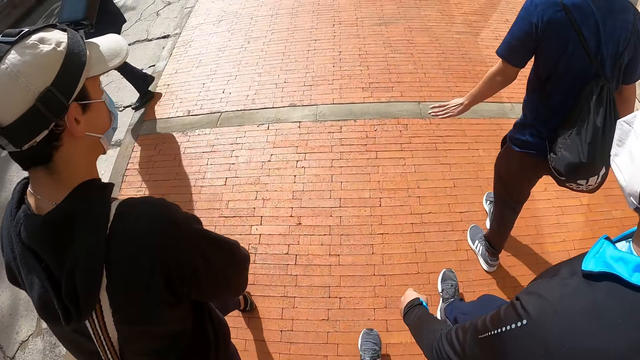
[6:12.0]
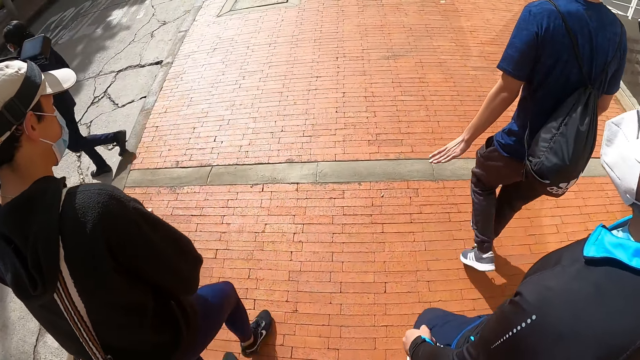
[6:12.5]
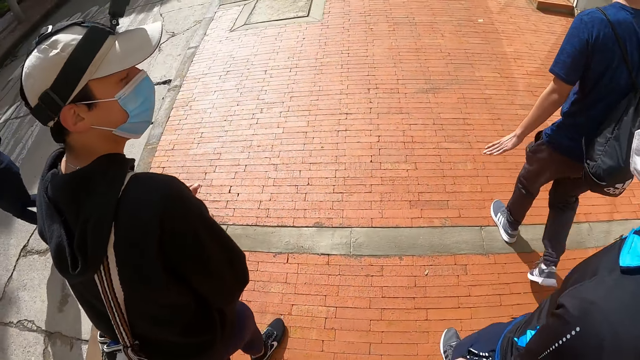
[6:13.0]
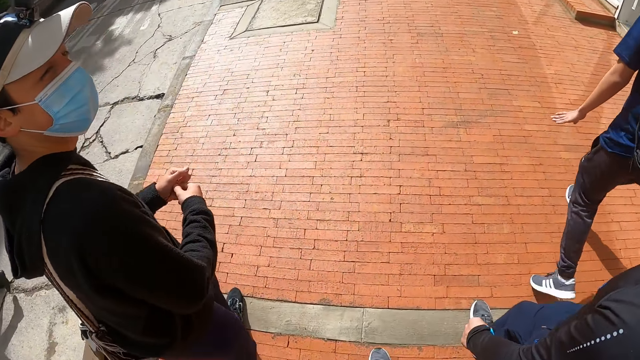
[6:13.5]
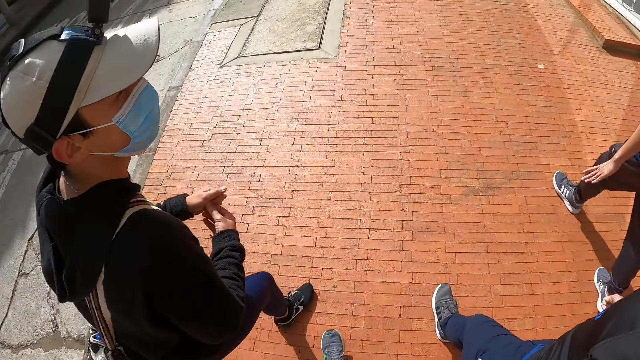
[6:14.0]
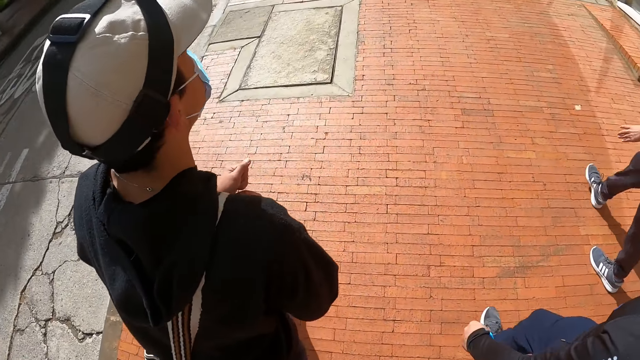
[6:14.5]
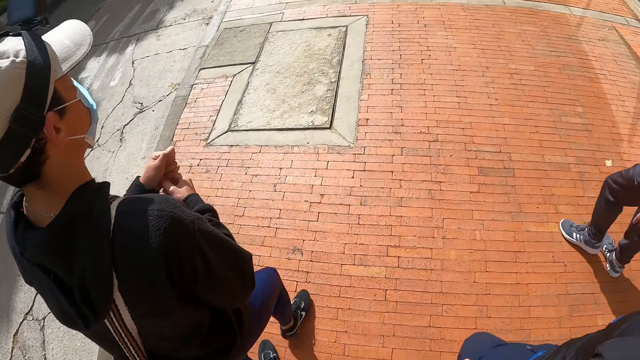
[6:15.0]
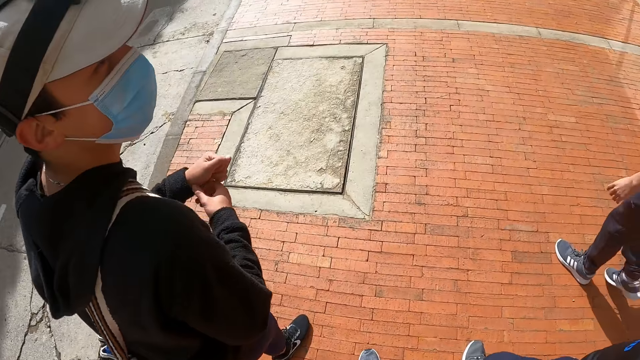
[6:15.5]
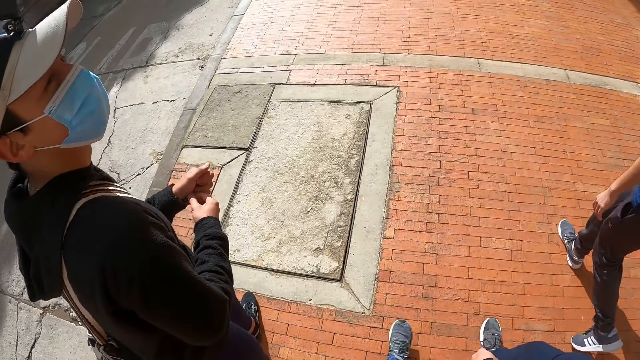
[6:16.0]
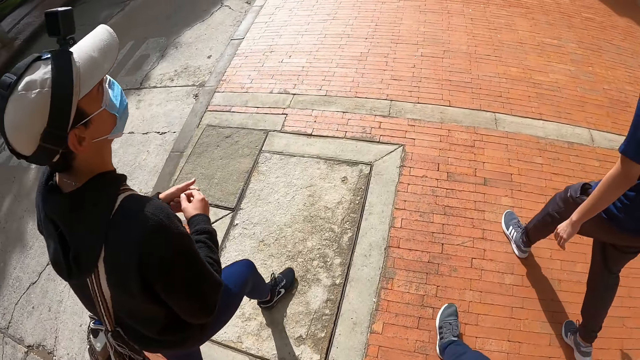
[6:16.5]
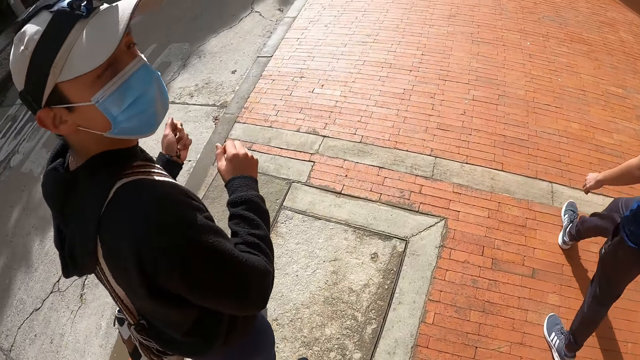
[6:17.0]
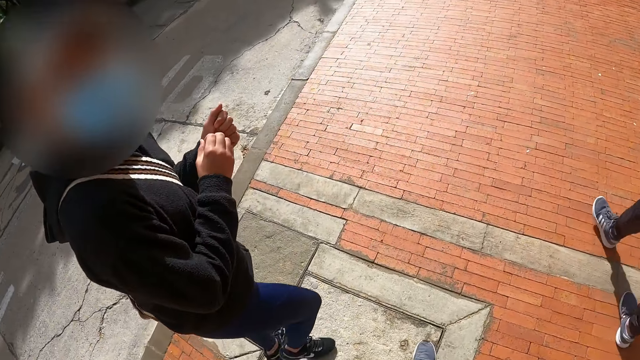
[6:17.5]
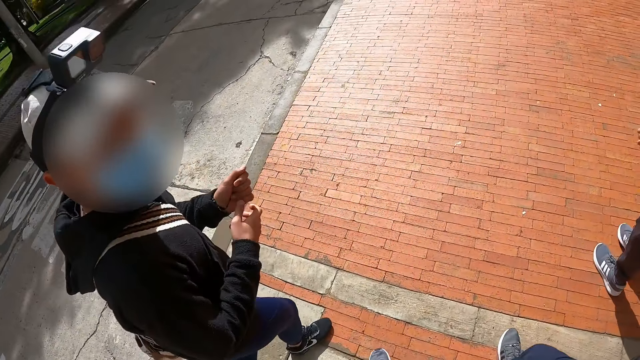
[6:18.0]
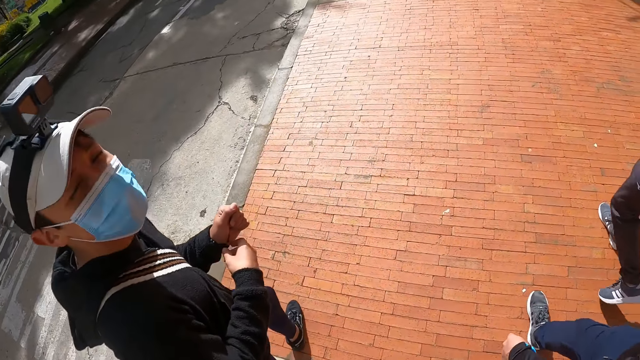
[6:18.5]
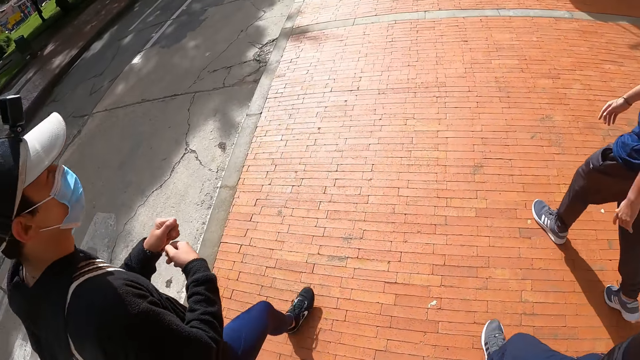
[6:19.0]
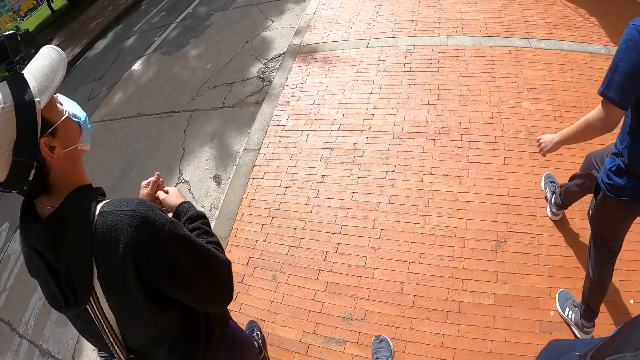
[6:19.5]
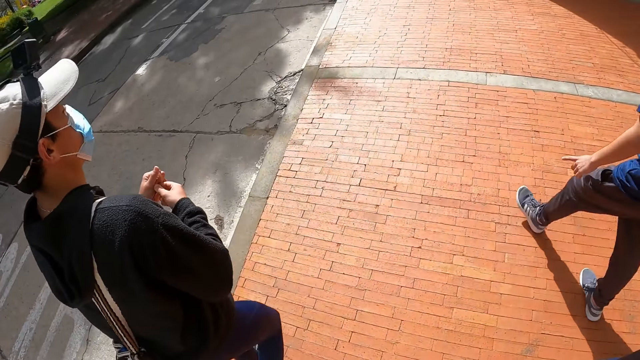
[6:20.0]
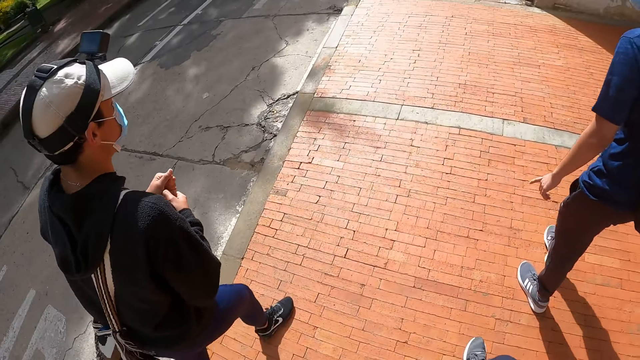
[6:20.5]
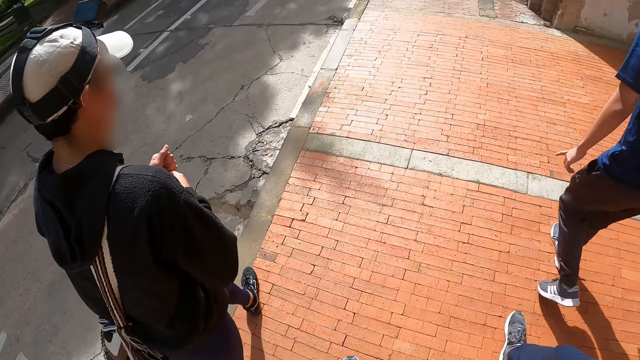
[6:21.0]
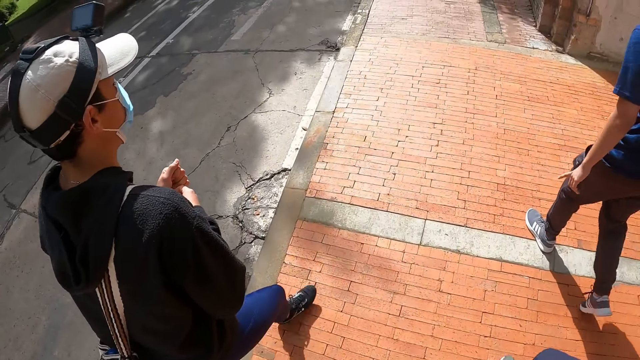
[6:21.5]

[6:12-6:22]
A man moves the hand. Three men walk on the road. Another man does something on the hand. The three men walk on the road. The other man looks back. The three men walk on the road.

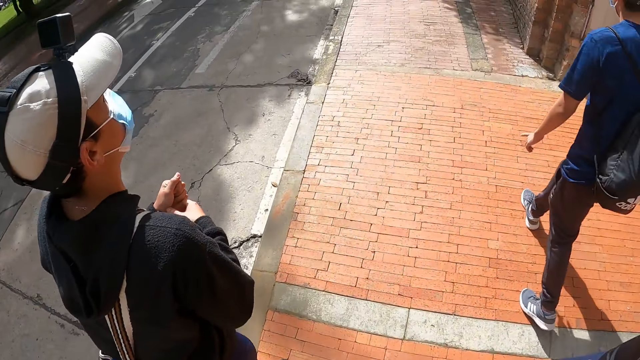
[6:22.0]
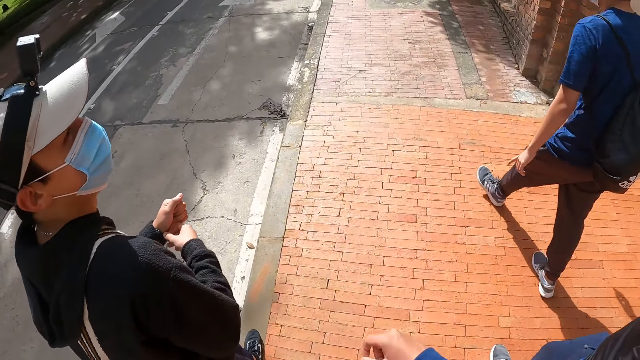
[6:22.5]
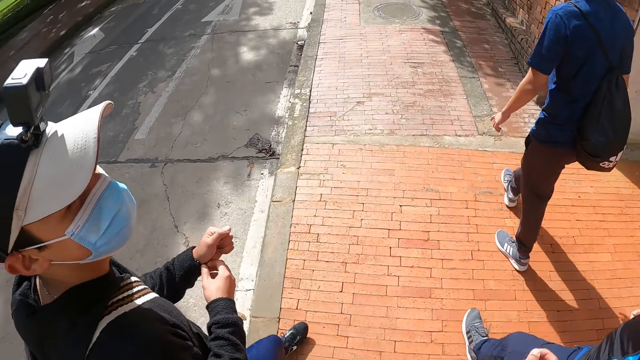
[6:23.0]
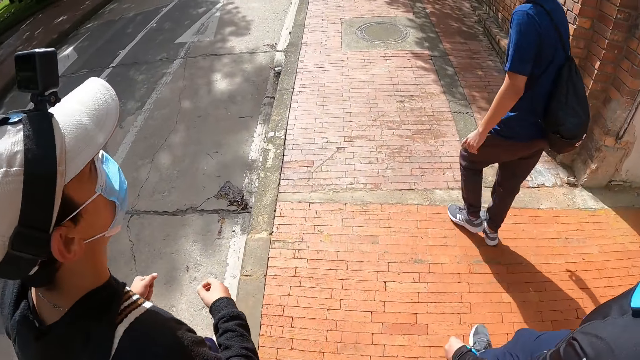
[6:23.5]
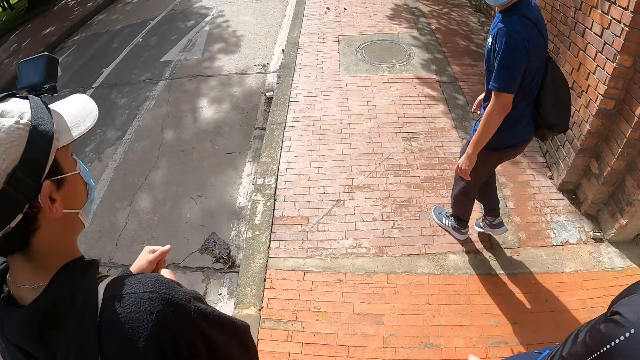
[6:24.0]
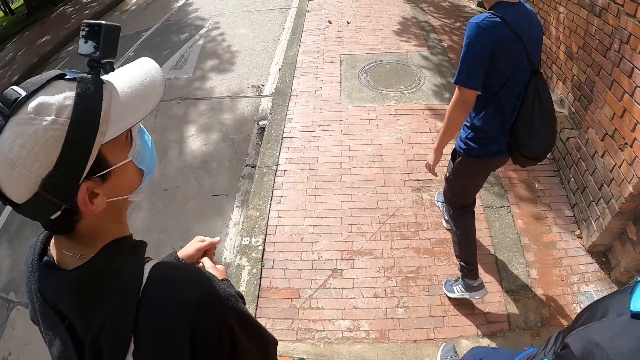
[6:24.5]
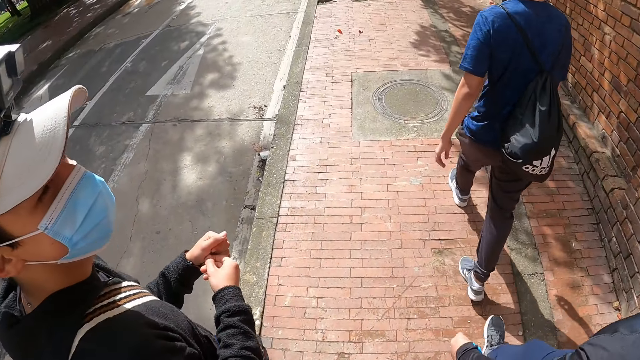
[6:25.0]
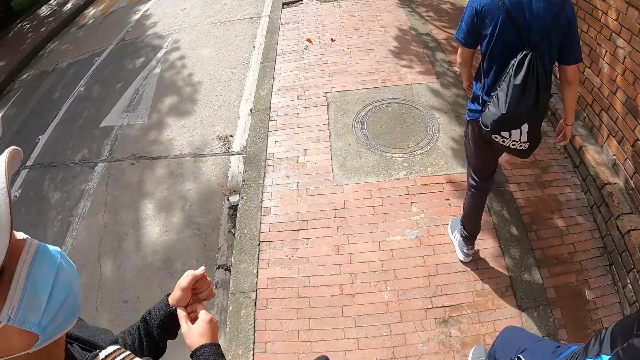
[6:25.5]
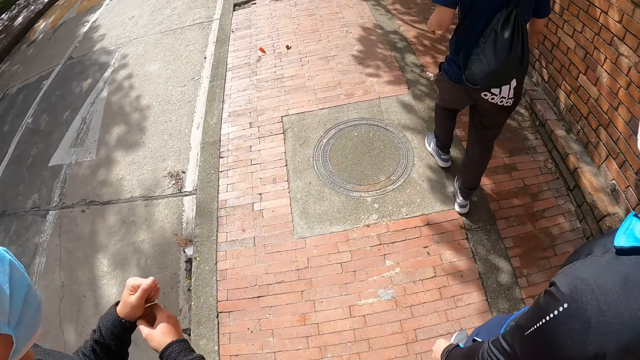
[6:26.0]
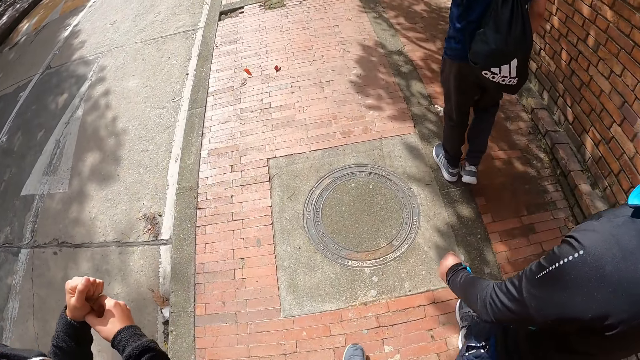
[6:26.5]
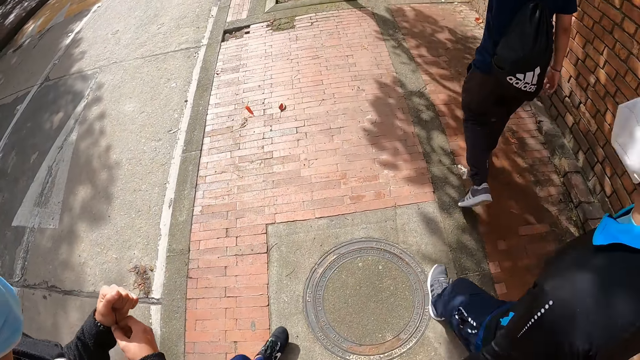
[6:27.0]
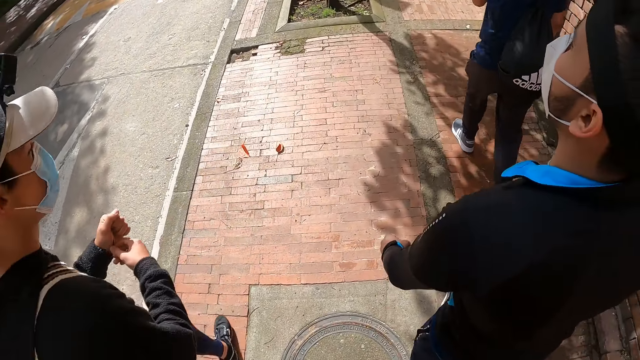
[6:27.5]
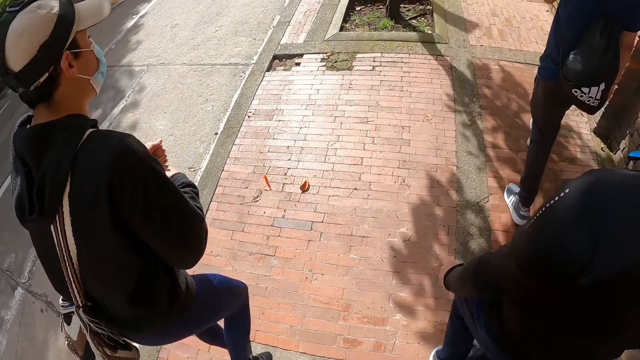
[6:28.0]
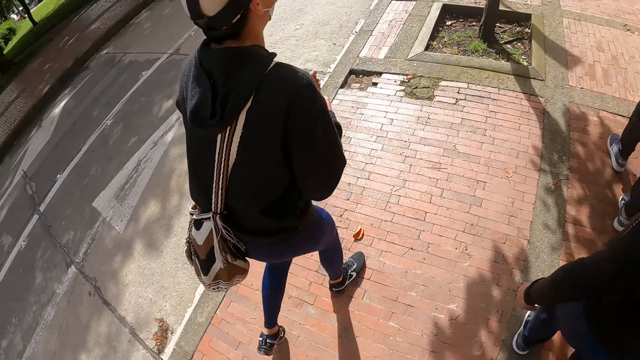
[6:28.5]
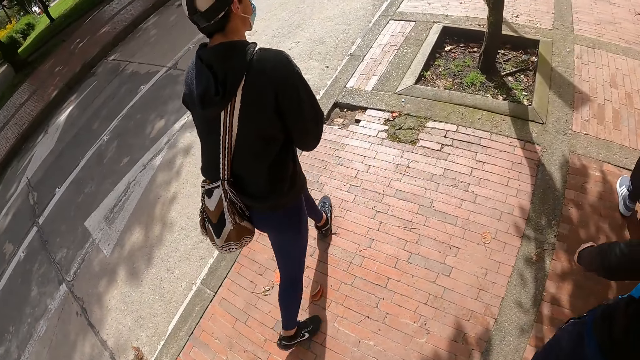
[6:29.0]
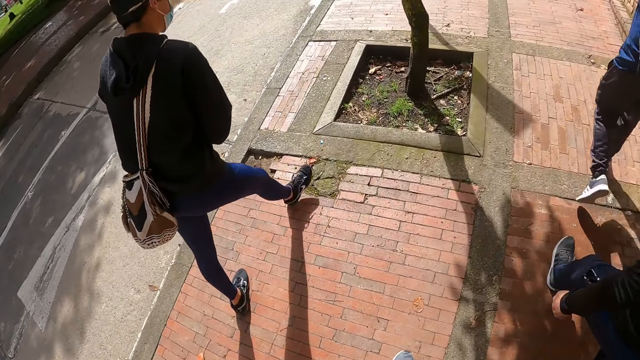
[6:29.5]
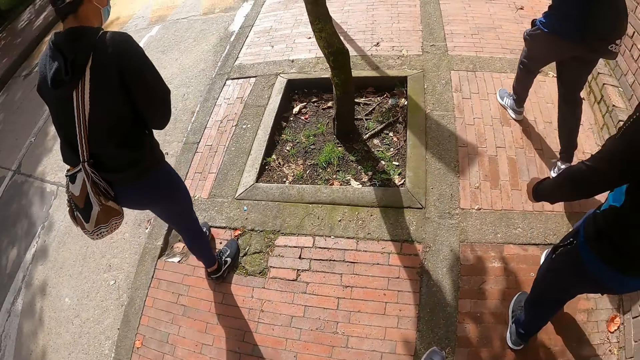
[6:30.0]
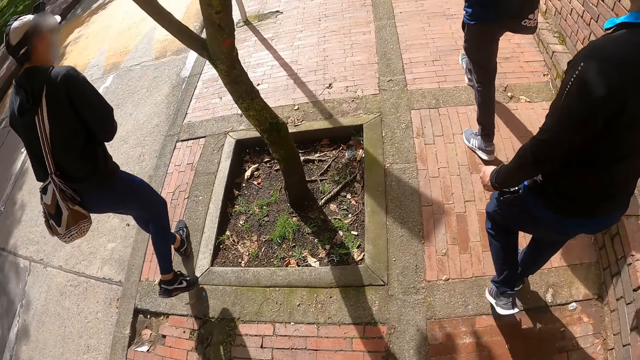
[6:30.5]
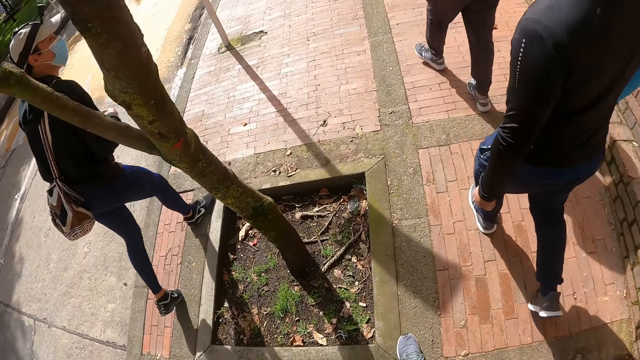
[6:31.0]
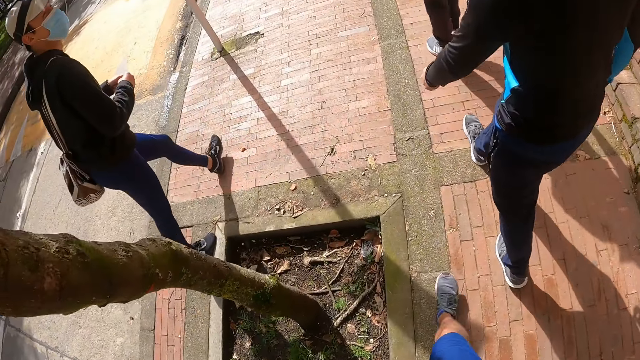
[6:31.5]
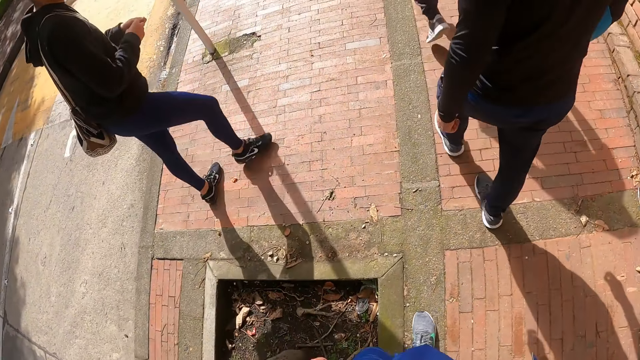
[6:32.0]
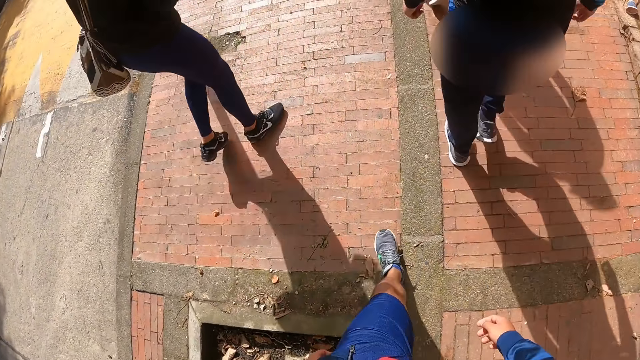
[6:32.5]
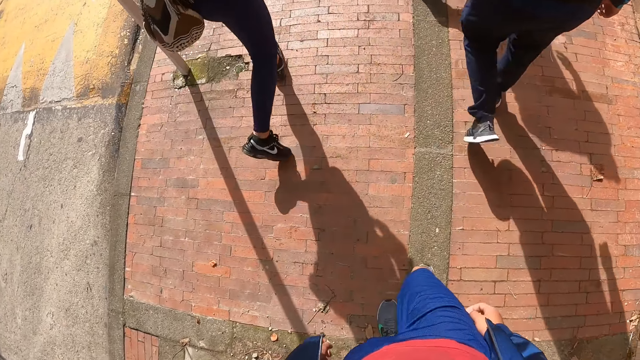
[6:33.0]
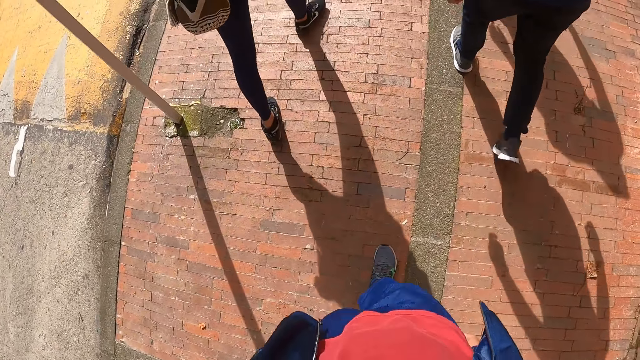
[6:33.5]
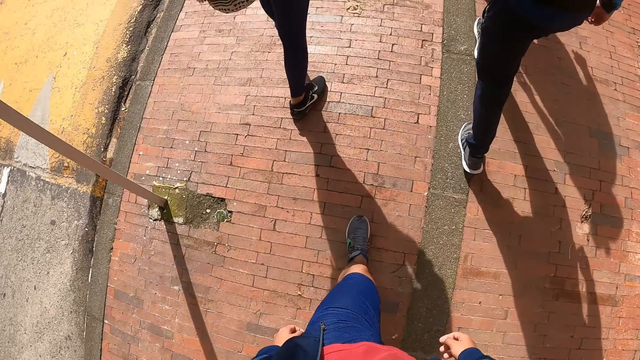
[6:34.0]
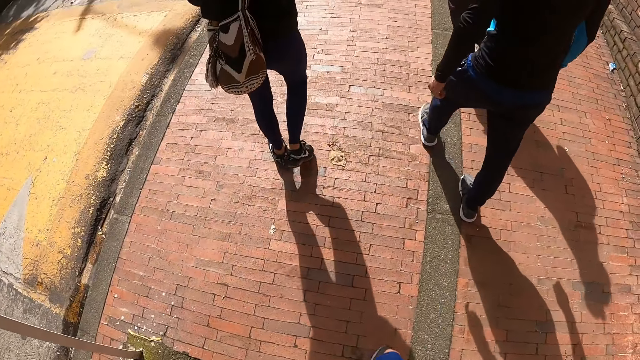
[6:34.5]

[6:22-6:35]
A man moves the hand. Another man looks back. Three men walk on the road. The camera wearer walks on the road. The three men walk on the road.
